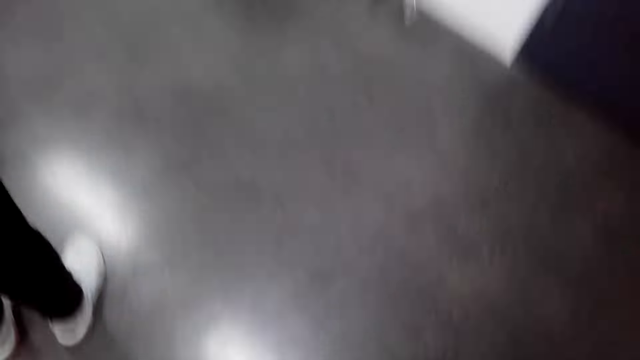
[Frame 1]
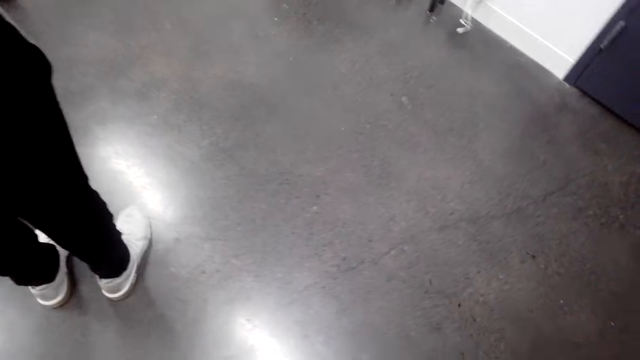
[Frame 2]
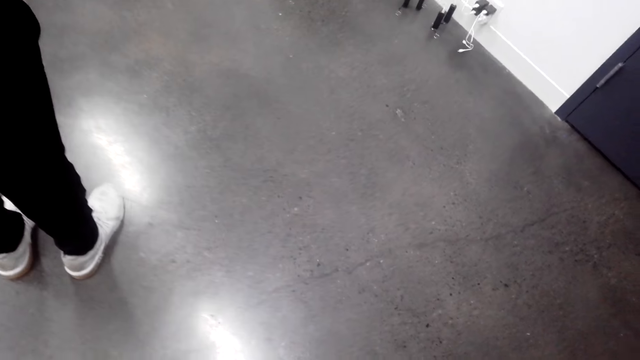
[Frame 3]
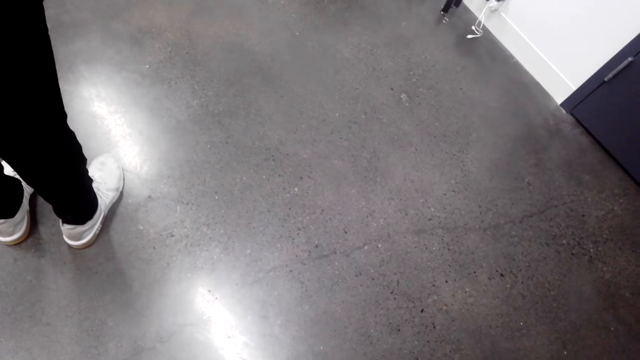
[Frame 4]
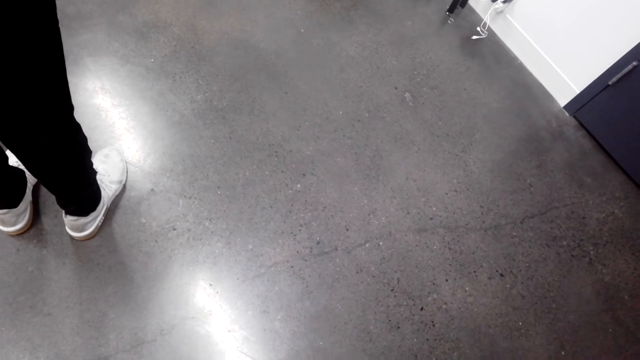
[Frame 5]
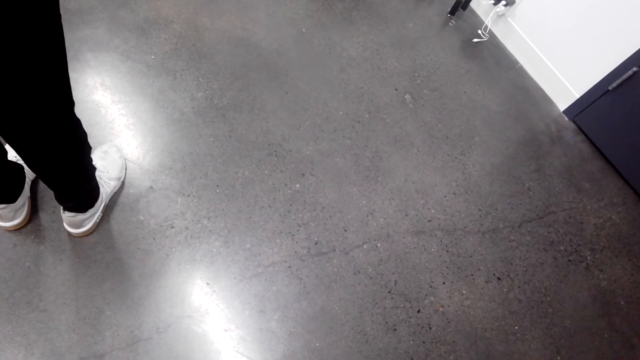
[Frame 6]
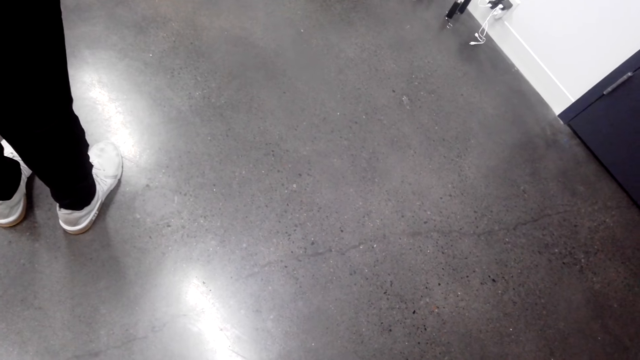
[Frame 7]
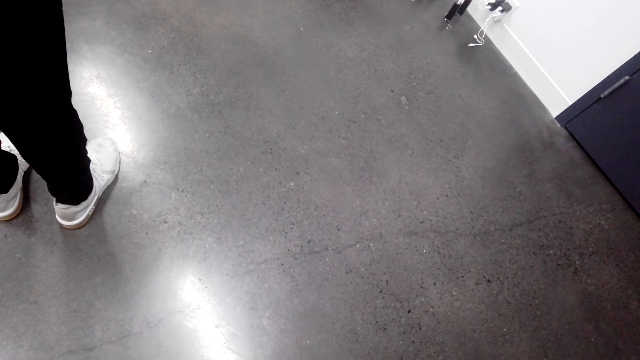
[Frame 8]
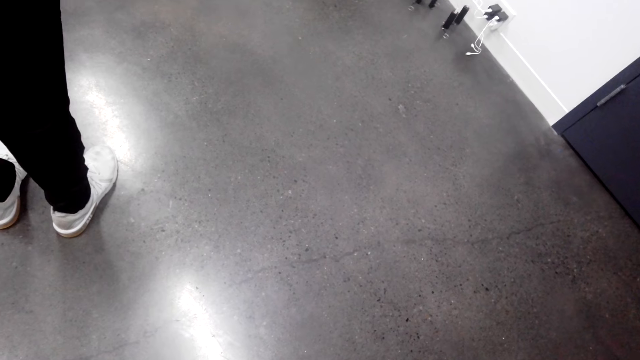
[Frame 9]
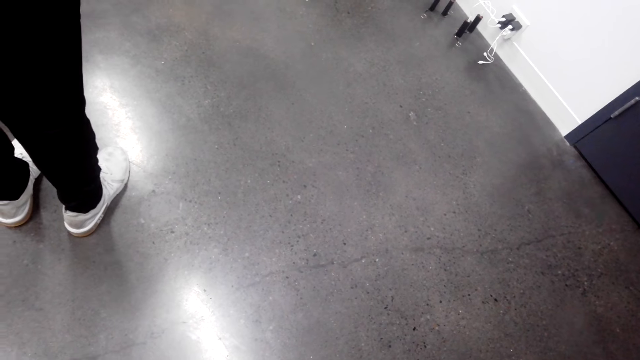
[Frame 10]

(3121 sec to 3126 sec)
The camera wearer looks around.
